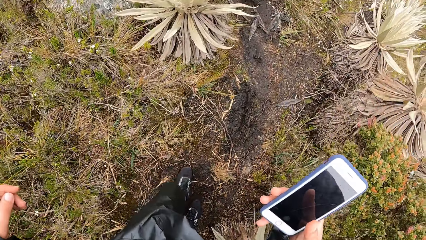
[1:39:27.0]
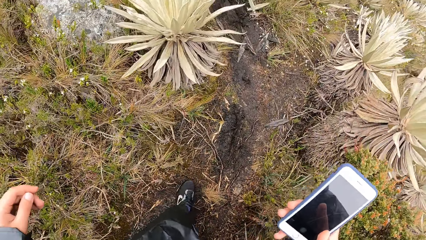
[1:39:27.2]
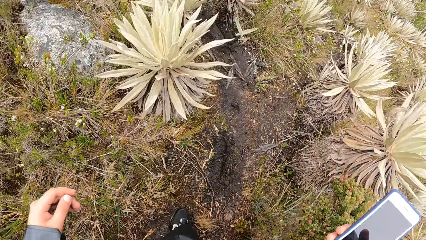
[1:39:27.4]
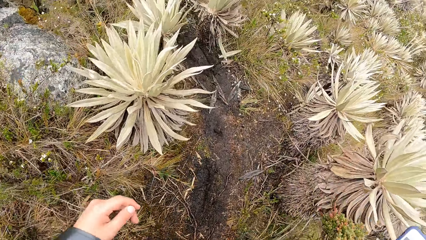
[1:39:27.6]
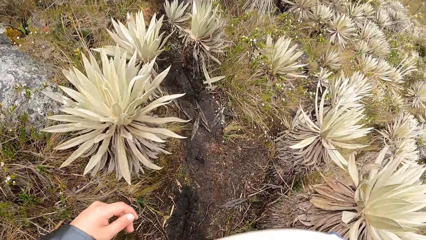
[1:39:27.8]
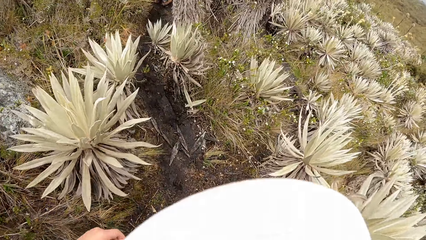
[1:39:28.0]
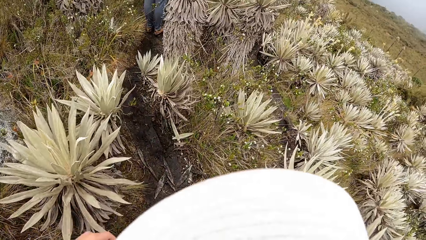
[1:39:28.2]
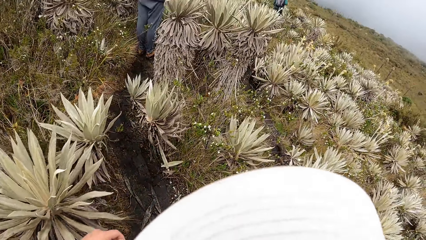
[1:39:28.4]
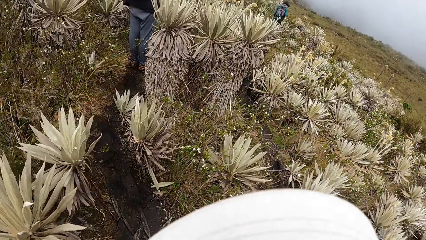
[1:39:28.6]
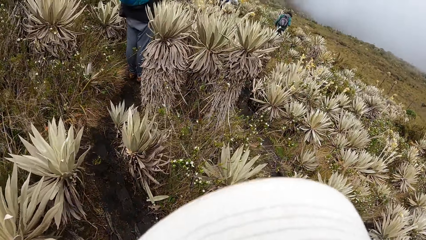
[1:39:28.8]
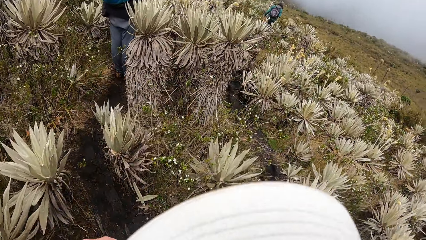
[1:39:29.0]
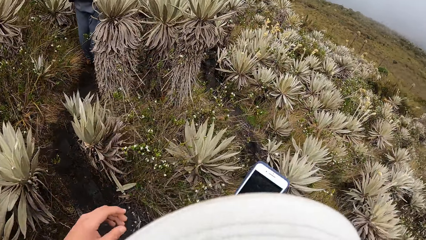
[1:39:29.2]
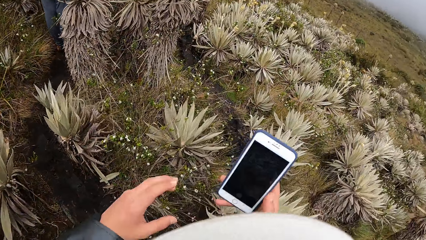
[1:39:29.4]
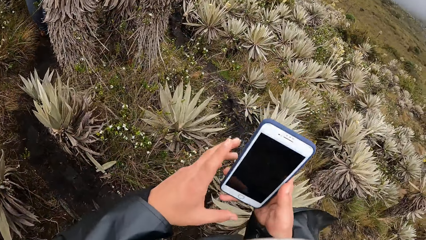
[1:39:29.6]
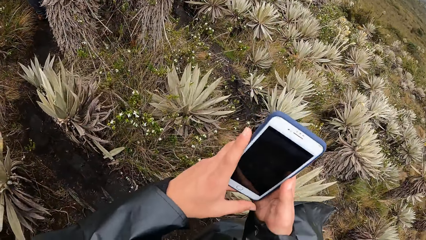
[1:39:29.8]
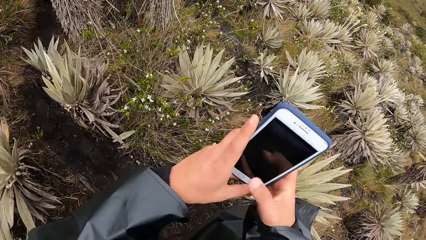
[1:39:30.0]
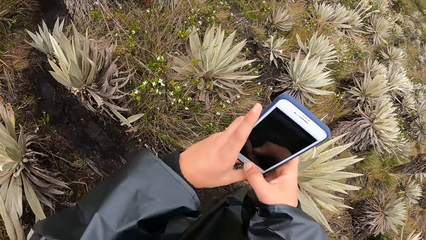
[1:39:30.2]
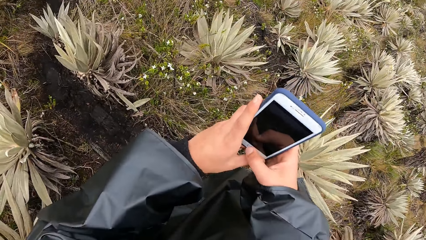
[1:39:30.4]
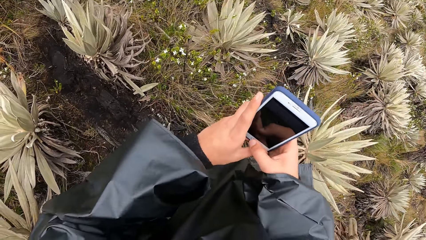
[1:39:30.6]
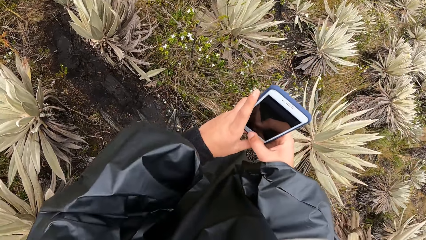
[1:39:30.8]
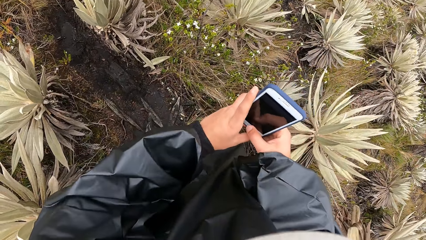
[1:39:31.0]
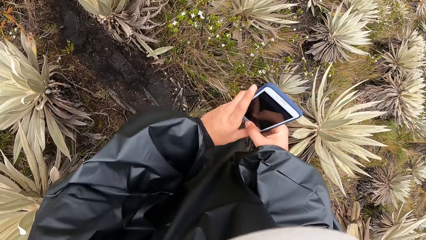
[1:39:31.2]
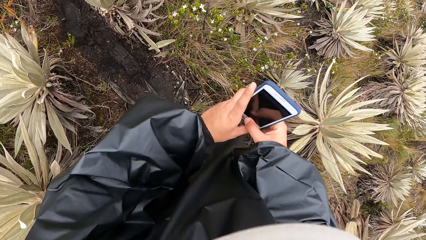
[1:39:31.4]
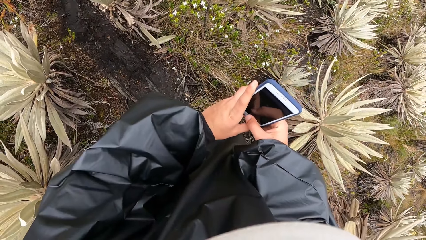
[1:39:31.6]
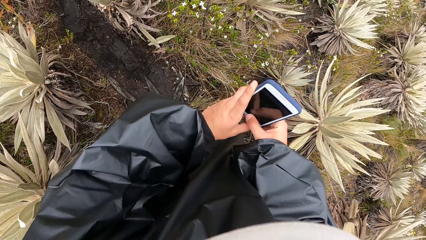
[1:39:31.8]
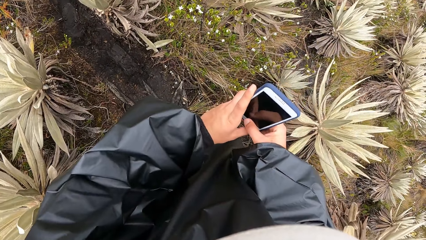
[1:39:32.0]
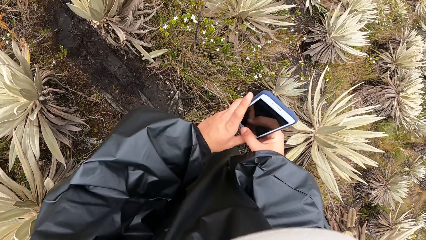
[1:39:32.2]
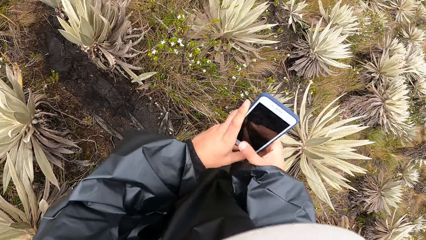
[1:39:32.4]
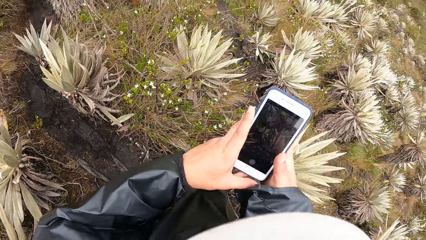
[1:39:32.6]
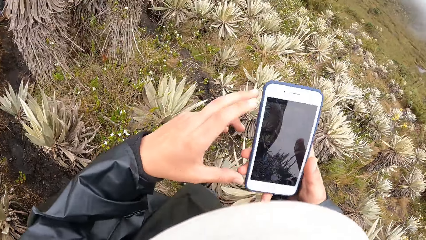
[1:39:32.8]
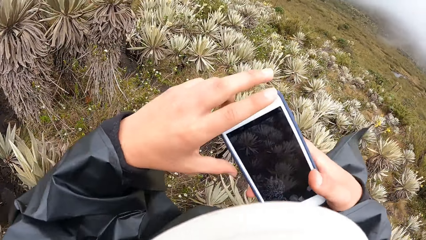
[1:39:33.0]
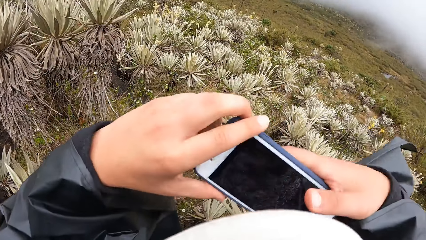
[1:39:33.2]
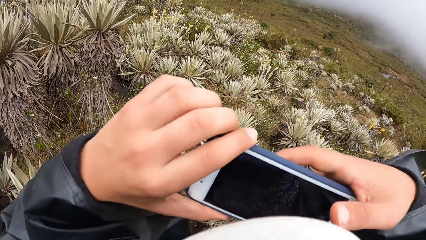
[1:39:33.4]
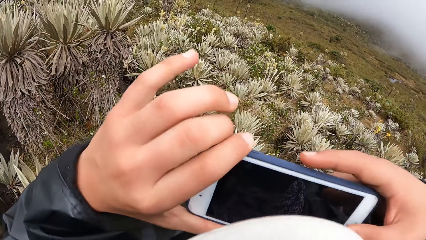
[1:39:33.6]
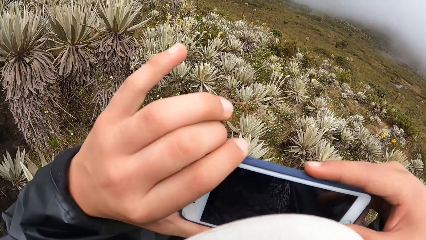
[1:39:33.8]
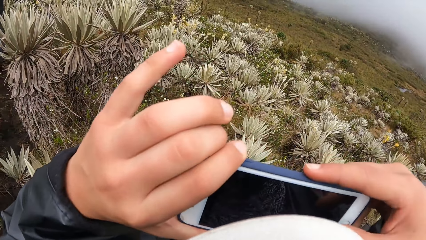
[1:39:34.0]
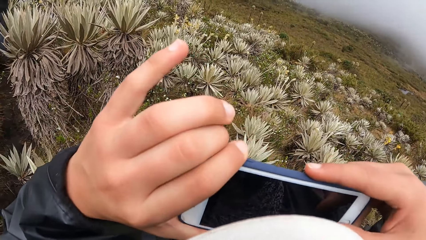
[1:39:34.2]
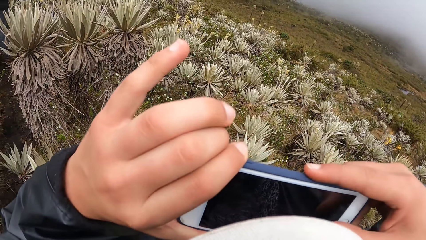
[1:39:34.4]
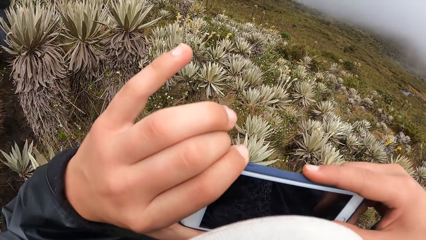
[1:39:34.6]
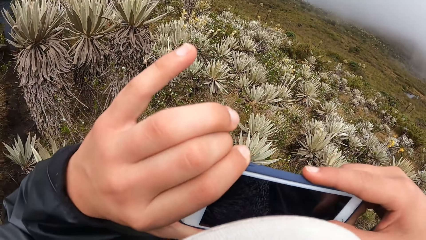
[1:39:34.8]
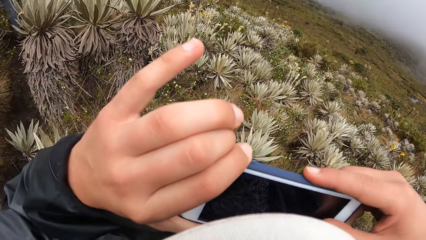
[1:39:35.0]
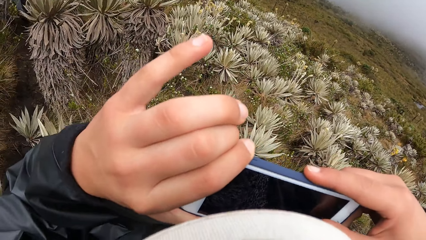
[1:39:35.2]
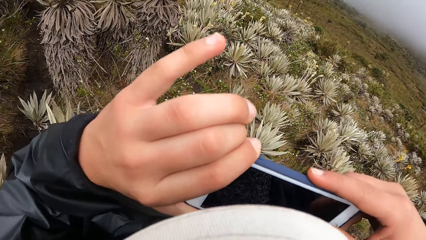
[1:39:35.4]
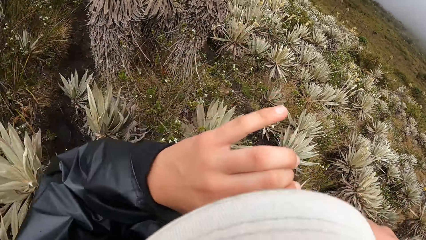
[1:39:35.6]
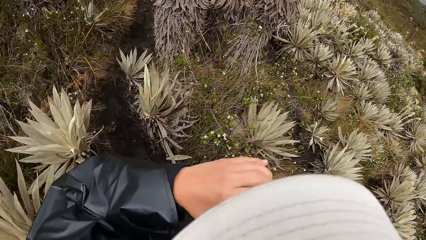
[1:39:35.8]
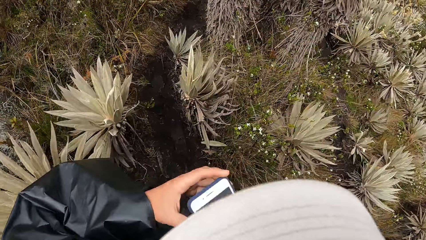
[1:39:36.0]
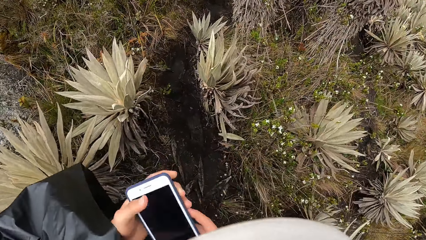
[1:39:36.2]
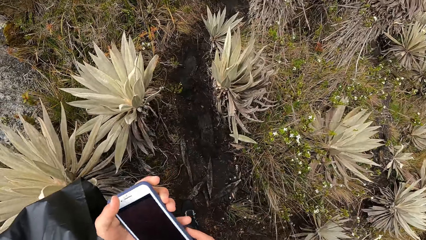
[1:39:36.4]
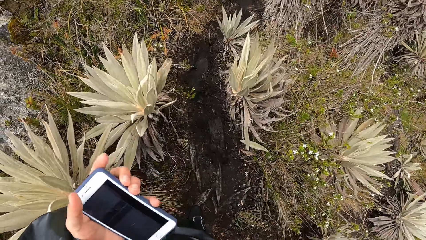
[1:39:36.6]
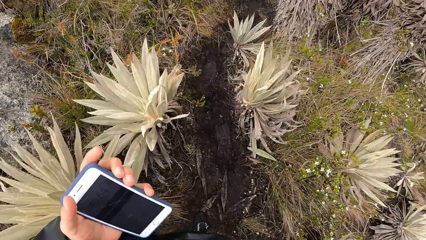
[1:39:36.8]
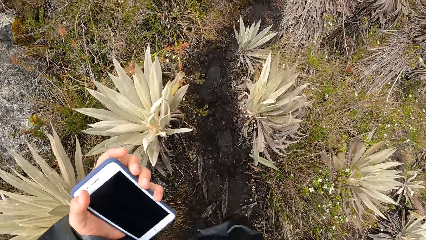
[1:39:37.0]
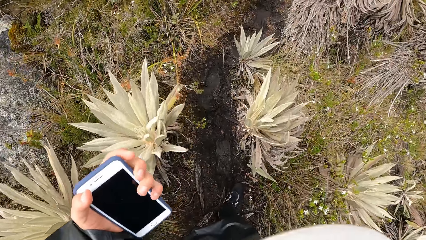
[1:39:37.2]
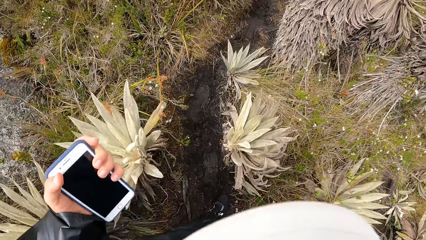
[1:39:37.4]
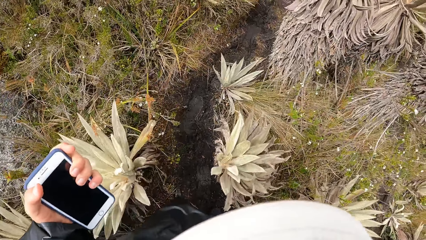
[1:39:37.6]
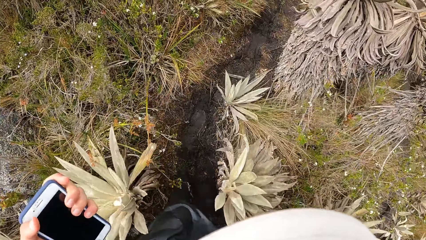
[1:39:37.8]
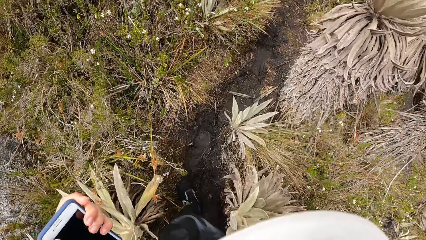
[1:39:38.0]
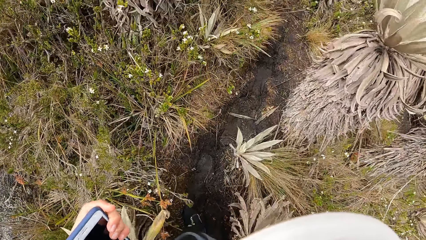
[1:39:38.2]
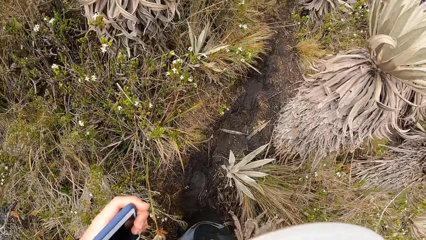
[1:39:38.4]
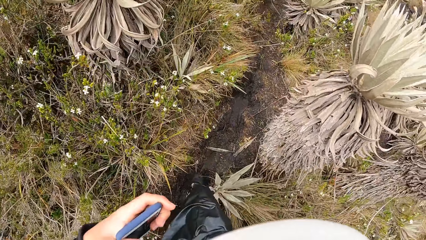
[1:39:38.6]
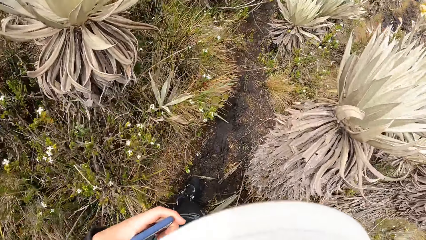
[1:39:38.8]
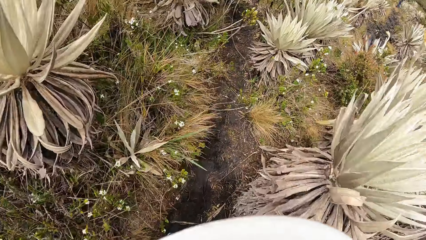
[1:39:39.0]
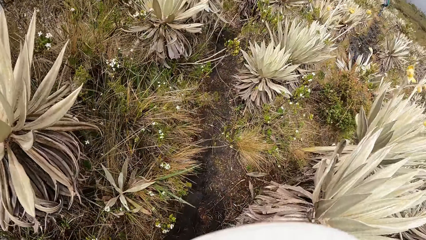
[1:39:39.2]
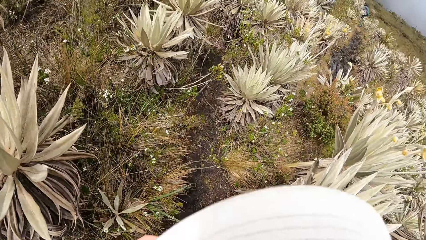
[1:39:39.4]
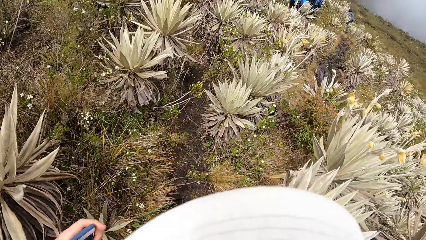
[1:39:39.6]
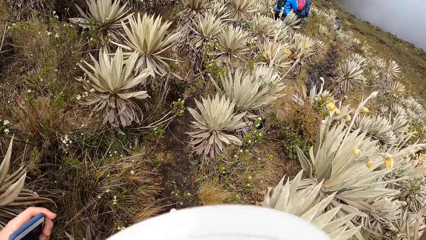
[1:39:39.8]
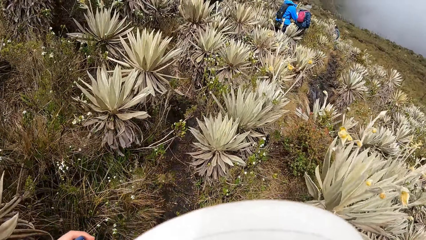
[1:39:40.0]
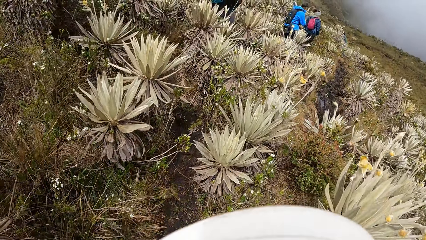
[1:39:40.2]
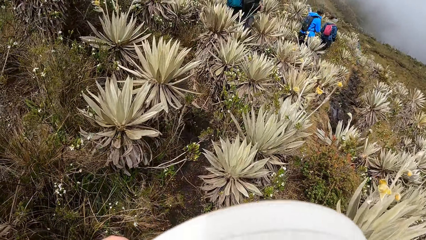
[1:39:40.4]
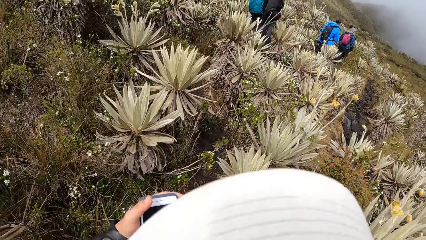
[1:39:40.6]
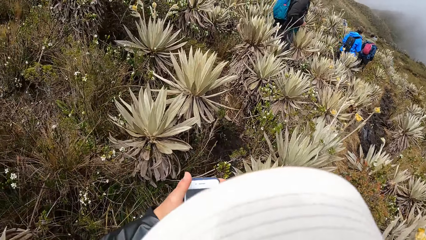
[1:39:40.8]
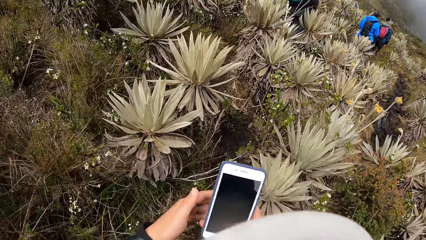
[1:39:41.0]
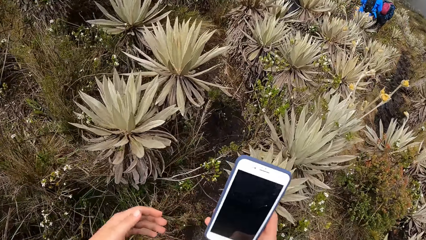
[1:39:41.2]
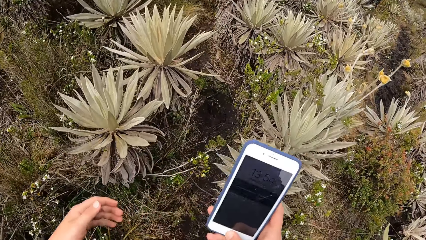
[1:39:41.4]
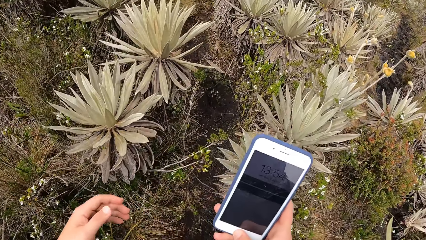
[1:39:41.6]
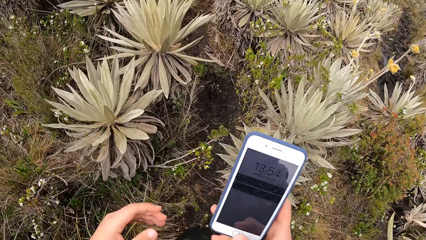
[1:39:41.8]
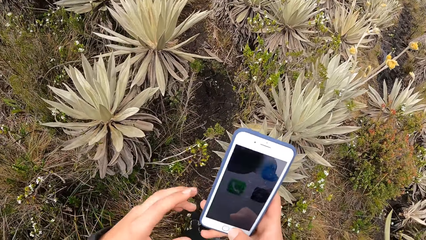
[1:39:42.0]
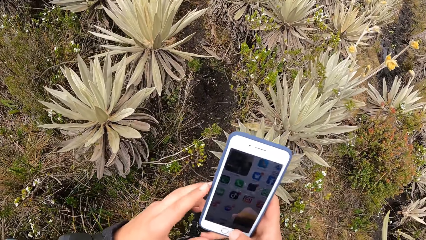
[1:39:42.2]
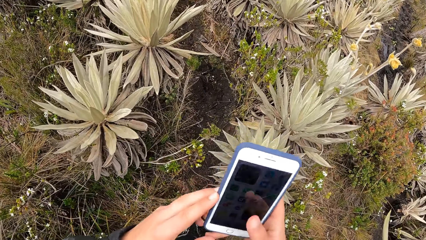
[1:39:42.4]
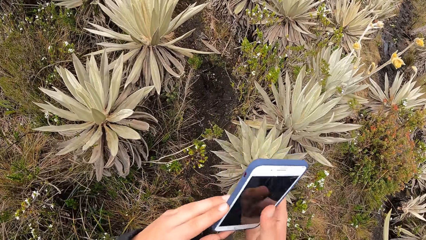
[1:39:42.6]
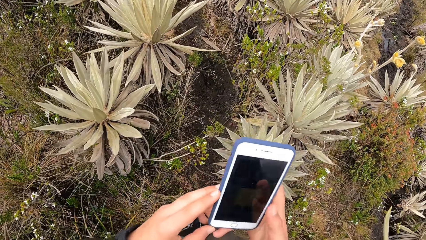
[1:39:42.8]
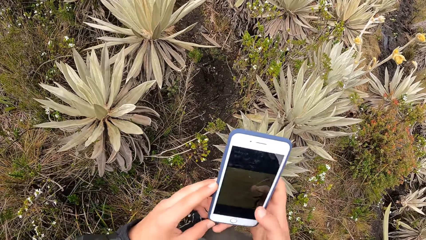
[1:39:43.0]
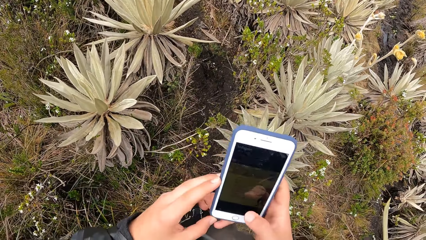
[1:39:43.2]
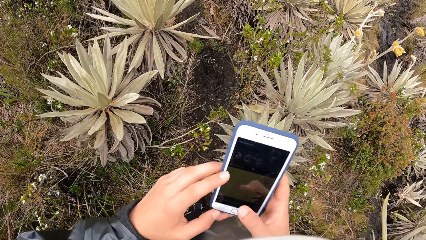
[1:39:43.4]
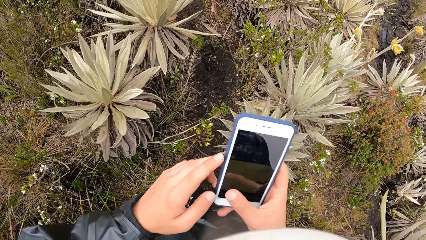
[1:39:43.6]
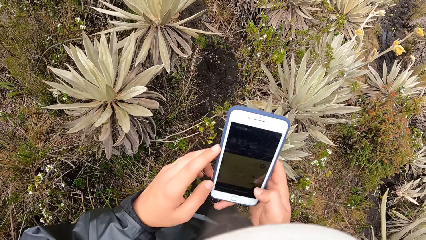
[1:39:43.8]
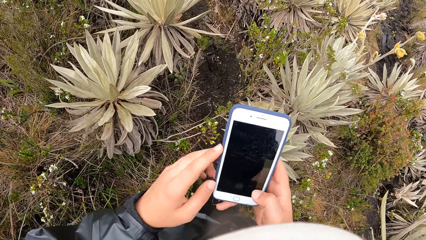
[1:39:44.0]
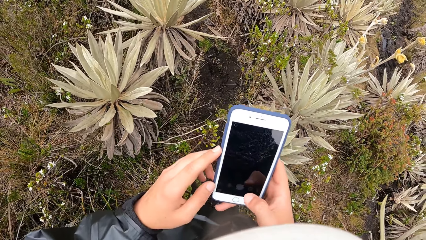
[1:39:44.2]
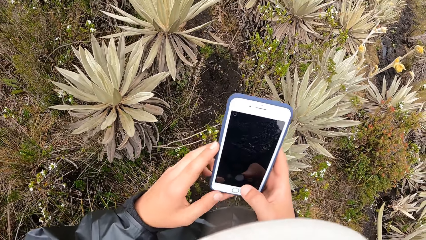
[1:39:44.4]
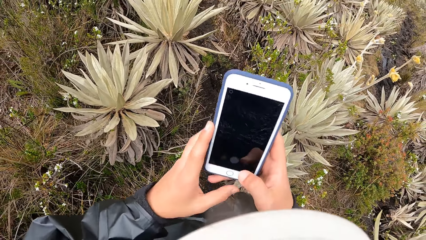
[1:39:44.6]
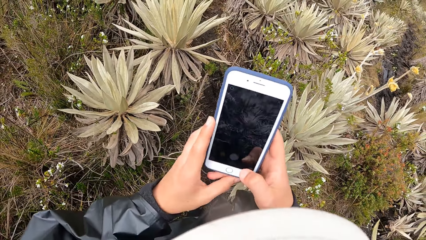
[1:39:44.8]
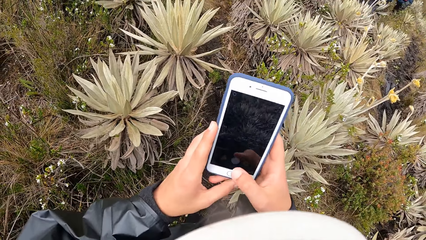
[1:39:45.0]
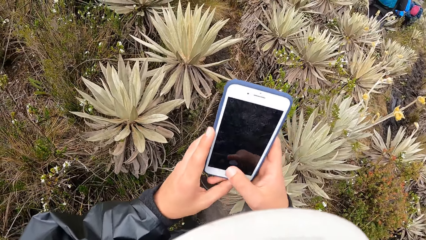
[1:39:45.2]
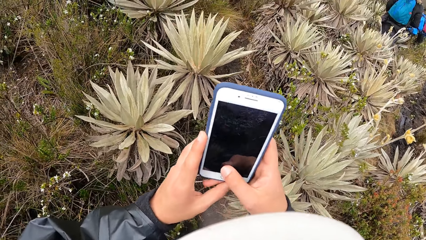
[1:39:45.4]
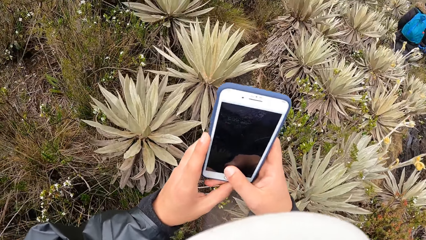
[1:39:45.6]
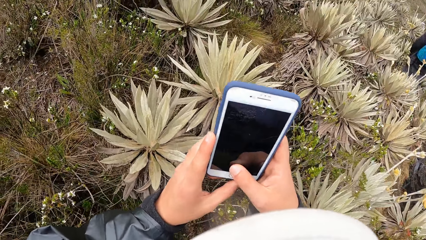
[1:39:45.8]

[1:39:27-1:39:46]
The camera wearer operates the phone in his left hand with his right hand. He takes pictures with his phone. He holds the phone with his left hand. He walks around the field. He passes the phone from his left hand to his right hand. He operates the phone in his right hand with his right hand.
